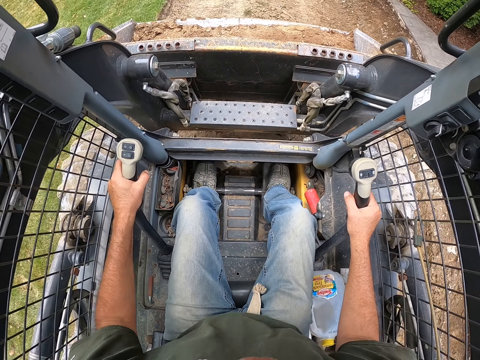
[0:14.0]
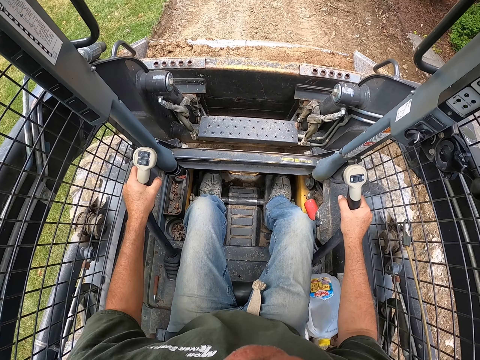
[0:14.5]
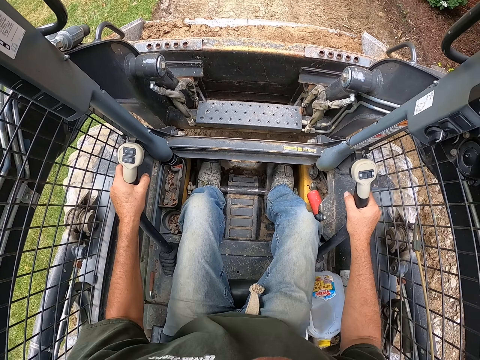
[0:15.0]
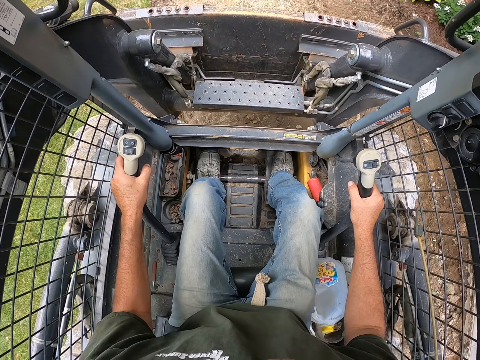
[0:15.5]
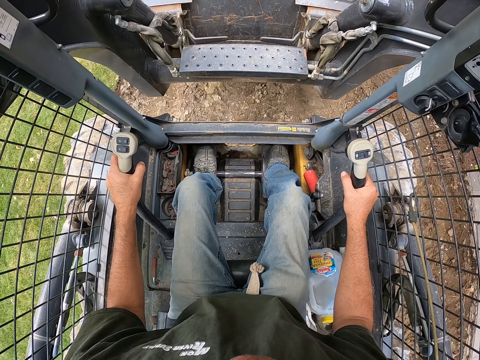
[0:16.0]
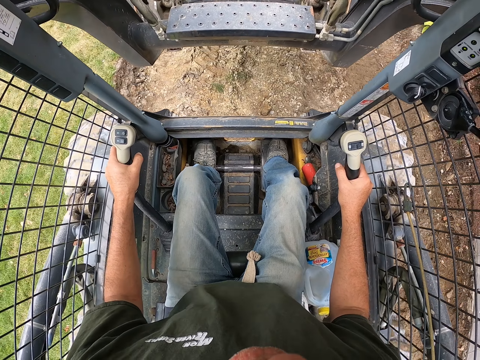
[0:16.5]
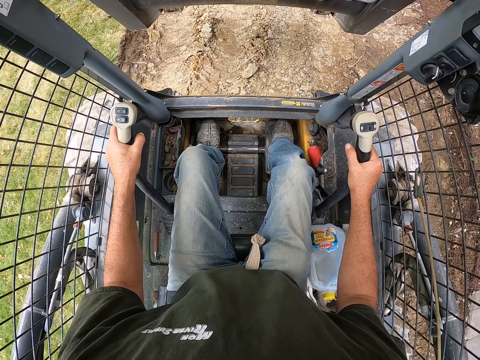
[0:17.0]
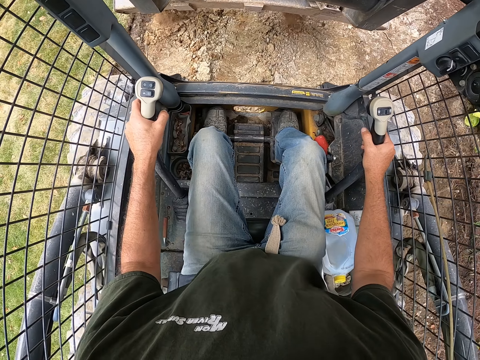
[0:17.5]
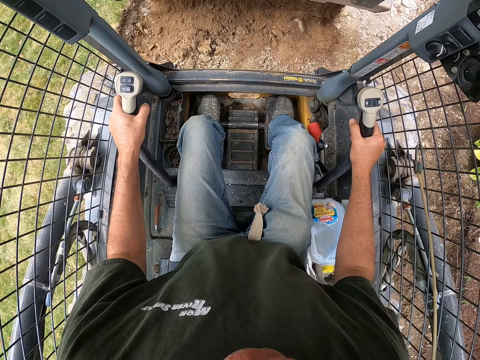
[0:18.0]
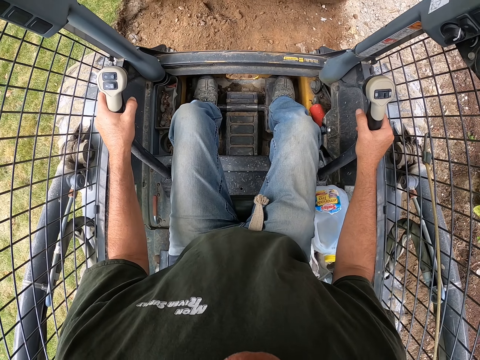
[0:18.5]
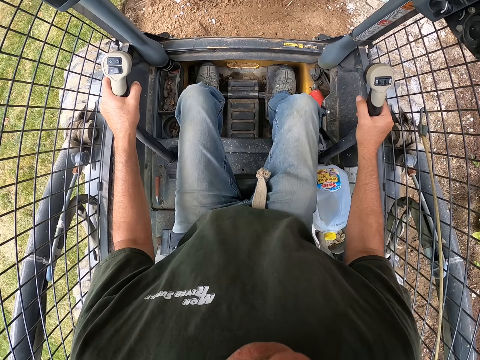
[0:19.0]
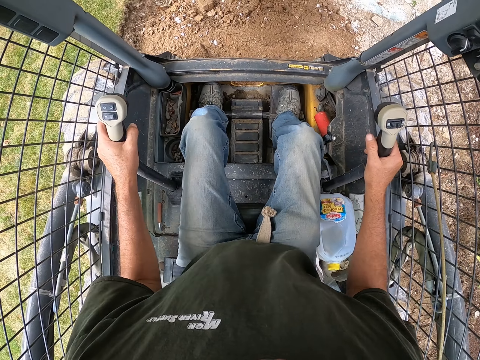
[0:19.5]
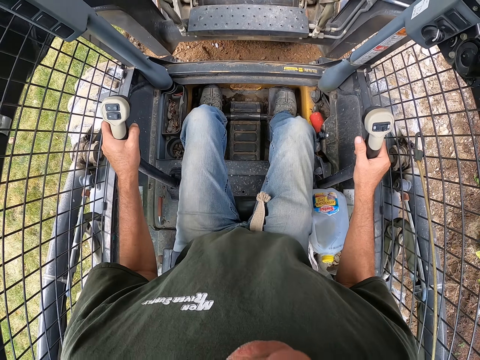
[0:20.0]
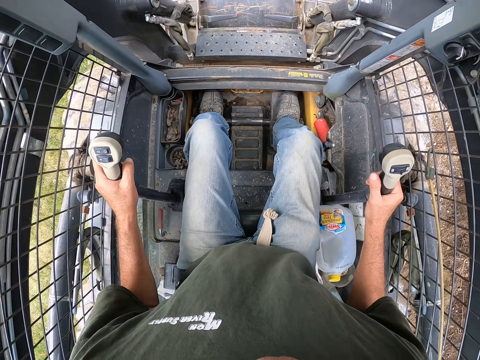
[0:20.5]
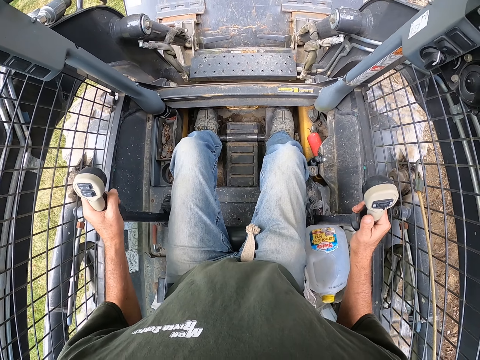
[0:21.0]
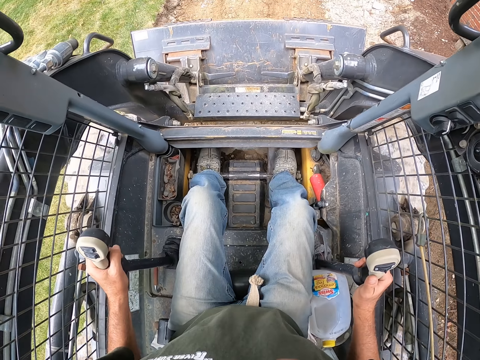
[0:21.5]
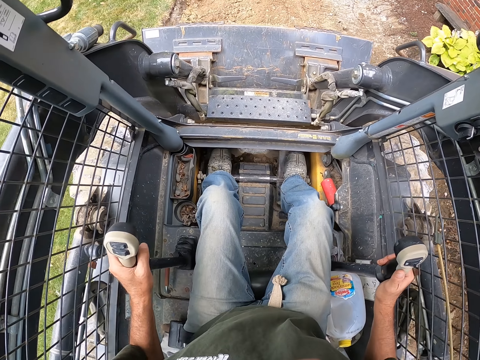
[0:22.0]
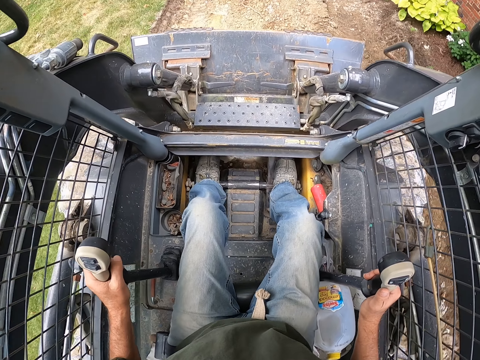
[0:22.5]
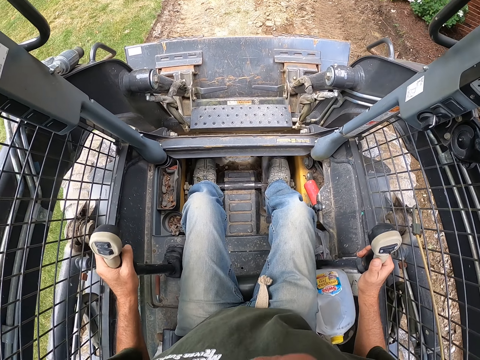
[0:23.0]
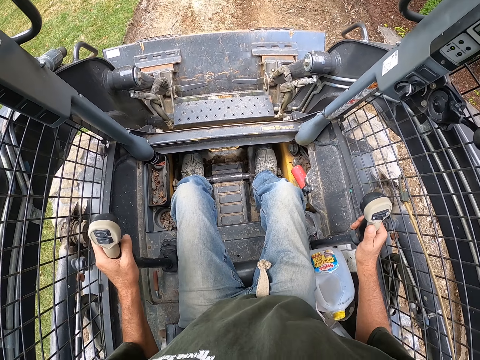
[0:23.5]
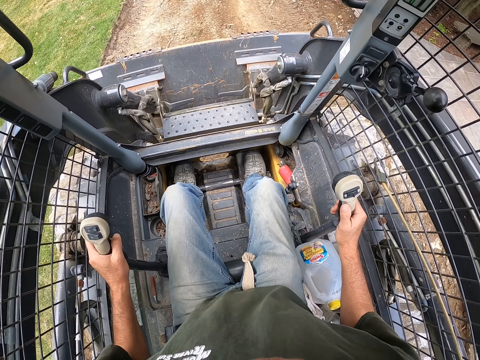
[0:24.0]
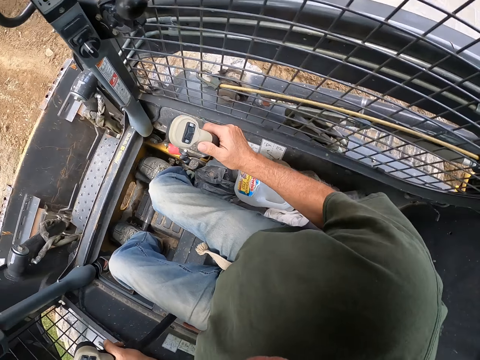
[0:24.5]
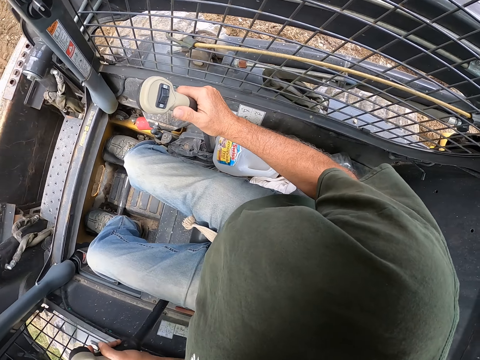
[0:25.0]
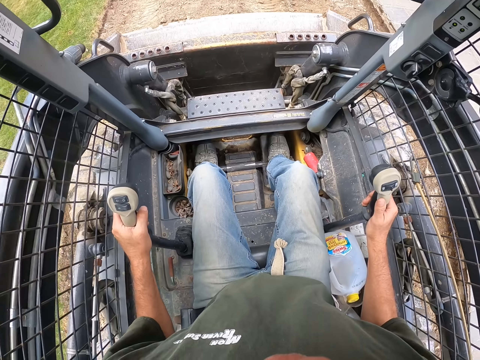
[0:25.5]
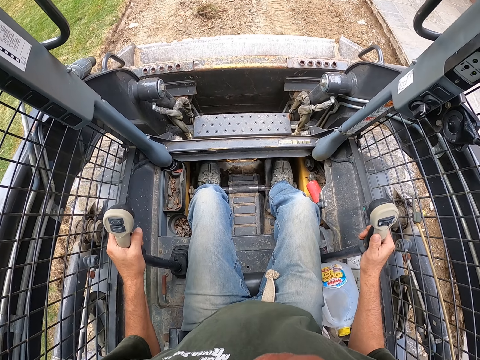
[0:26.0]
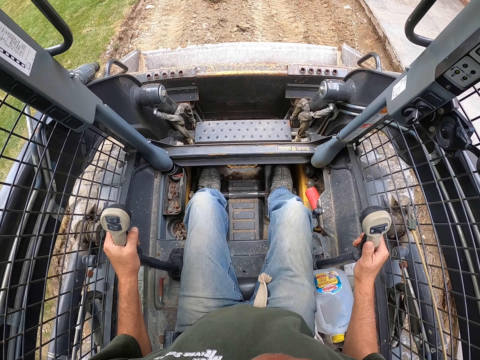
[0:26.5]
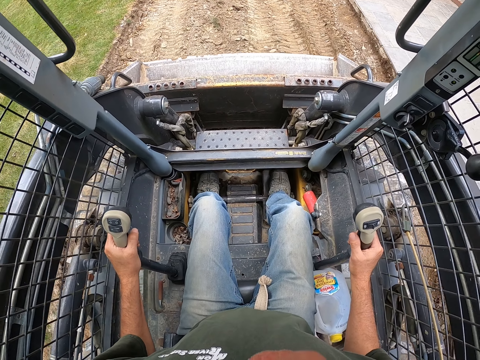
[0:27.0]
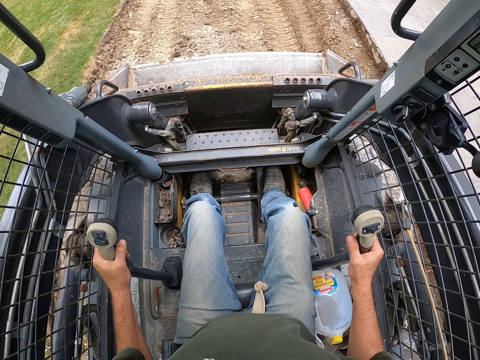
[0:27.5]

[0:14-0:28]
The camera wearer lifts up the bucket. They pour sand from the bucket. They lower the bucket. They ride the ploughing vehicle backwards.

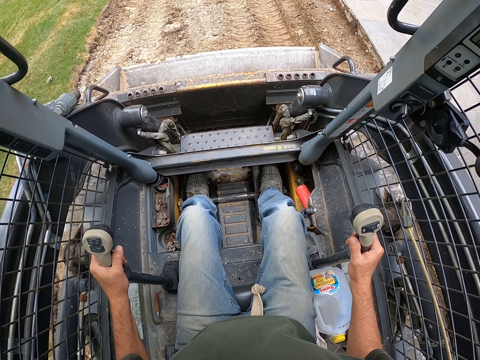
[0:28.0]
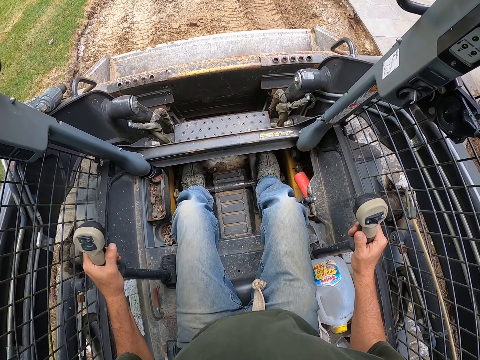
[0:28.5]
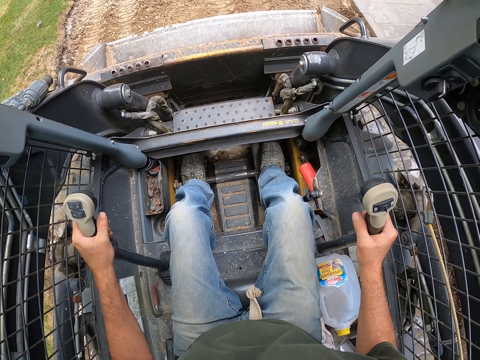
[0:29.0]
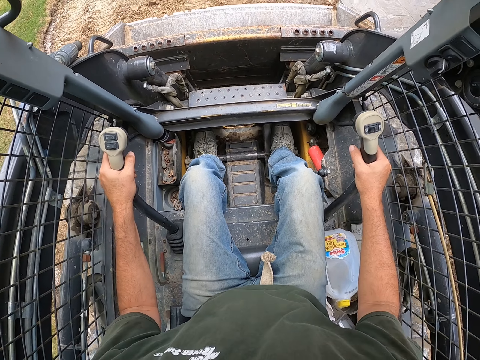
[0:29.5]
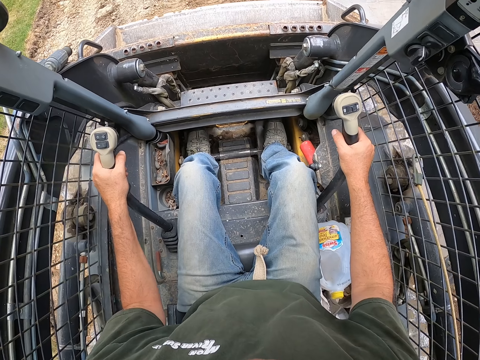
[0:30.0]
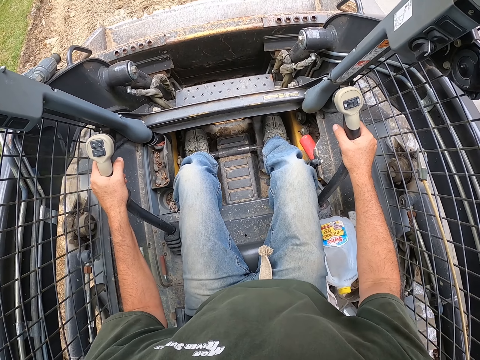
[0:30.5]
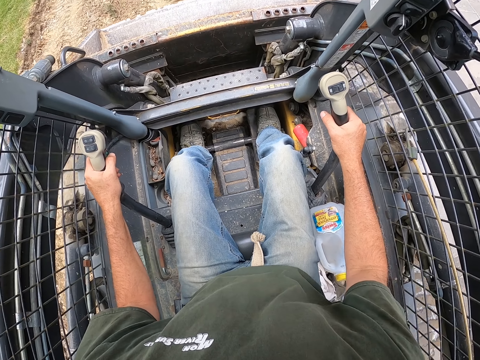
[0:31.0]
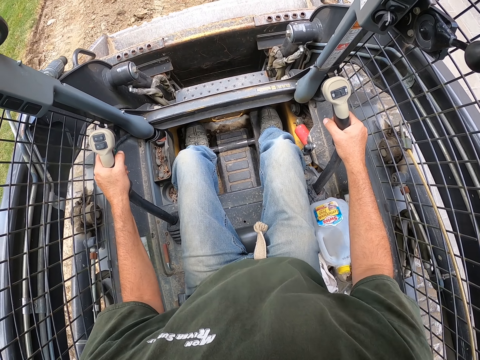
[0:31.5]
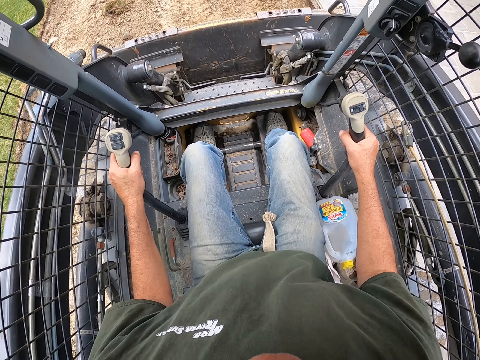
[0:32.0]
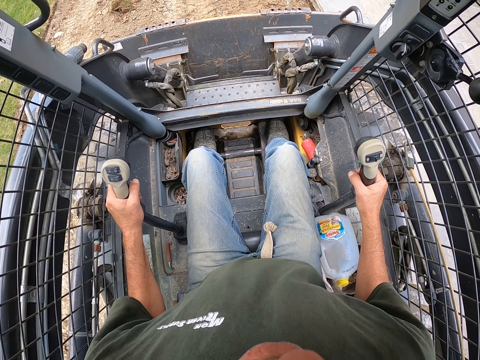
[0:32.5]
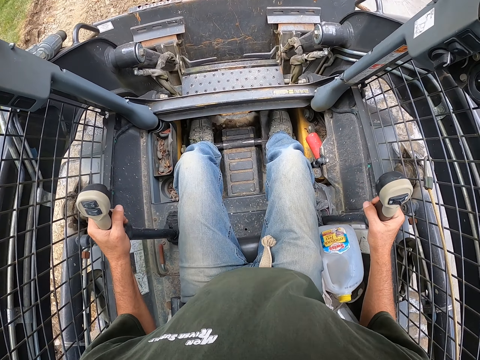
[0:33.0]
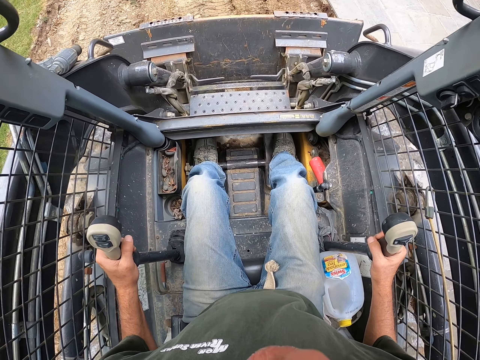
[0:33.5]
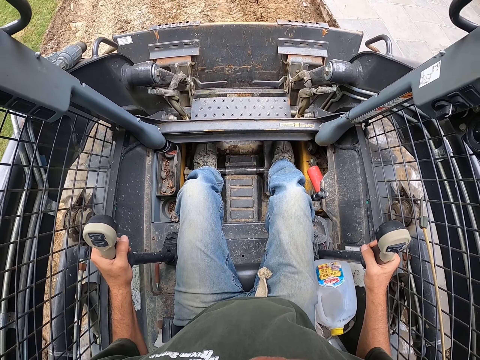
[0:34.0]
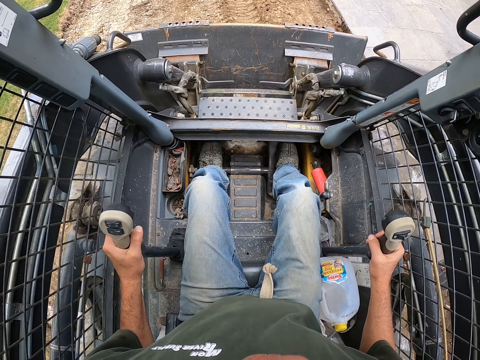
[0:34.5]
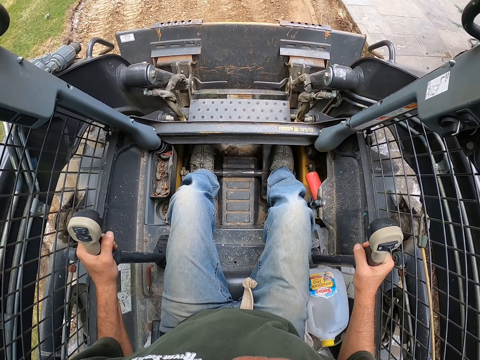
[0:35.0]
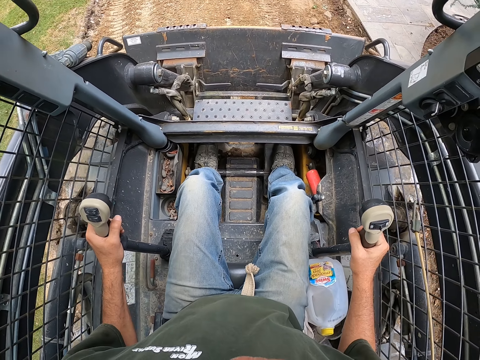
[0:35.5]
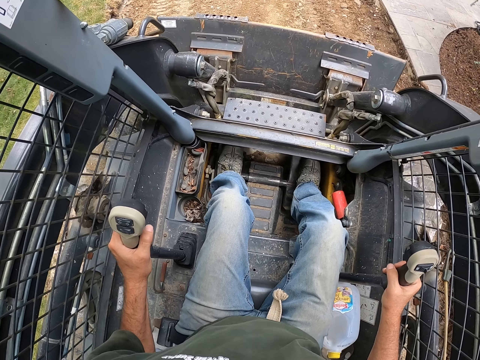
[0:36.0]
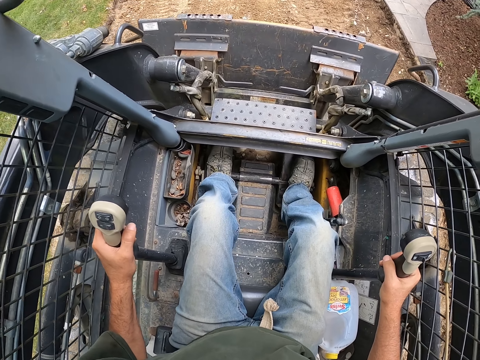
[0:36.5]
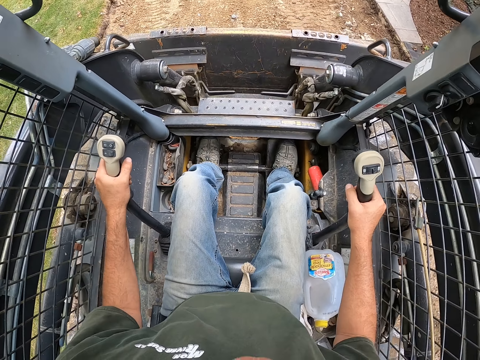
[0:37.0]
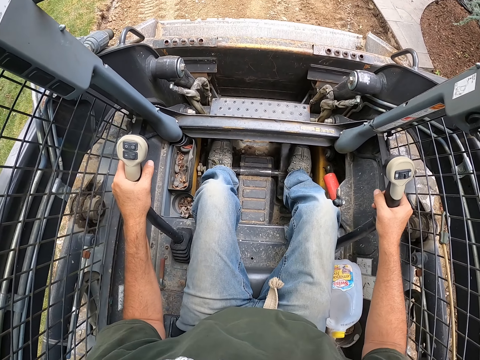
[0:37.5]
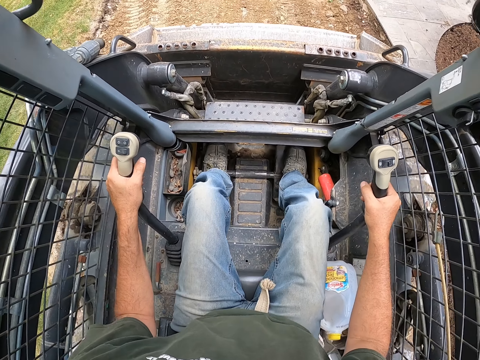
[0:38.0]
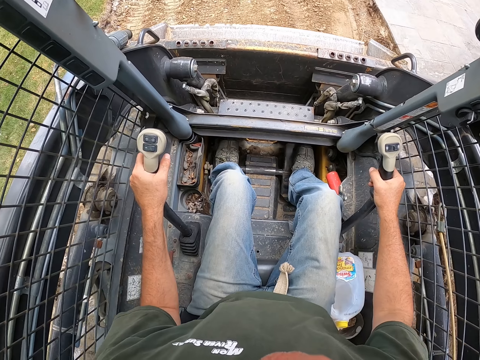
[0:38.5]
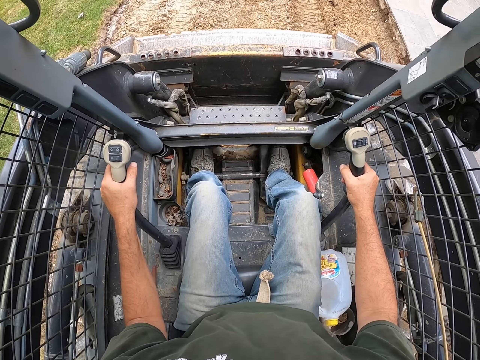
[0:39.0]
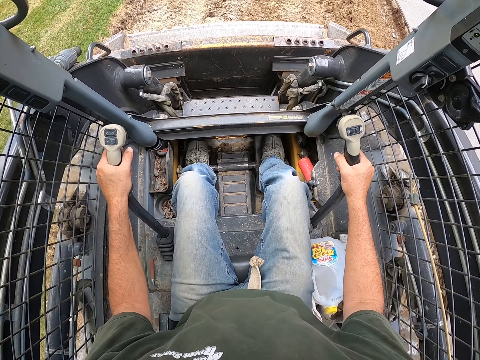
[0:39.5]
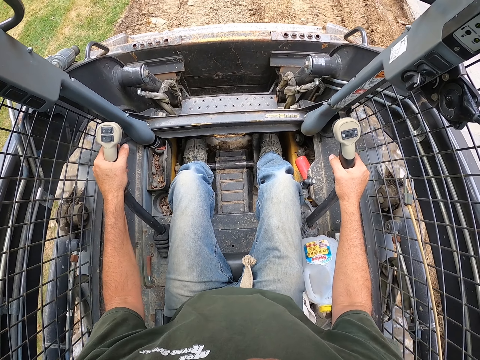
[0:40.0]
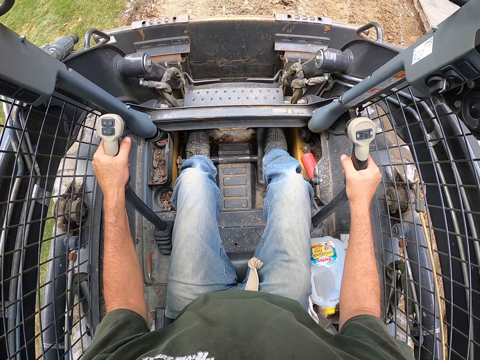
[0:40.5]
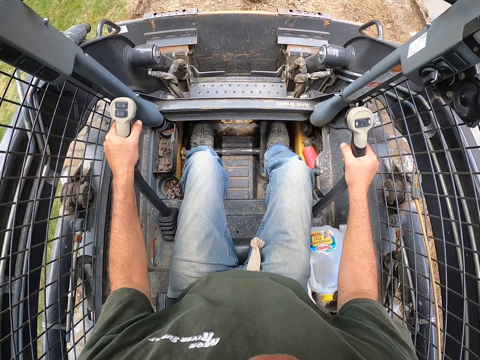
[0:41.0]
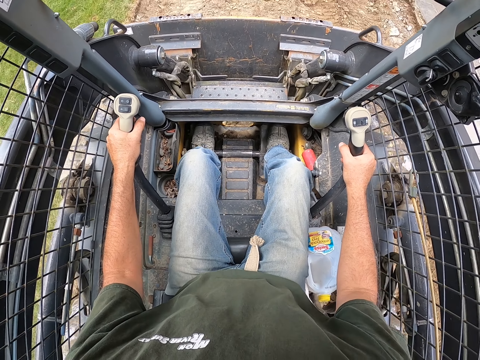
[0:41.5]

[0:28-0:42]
The camera wearer rides the ploughing vehicle forwards. They ride the ploughing vehicle backwards. They ride the ploughing vehicle forwards.
